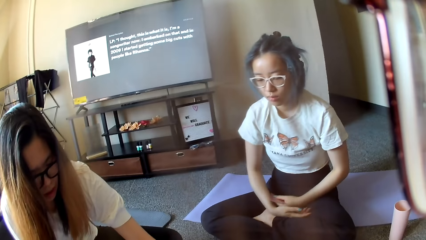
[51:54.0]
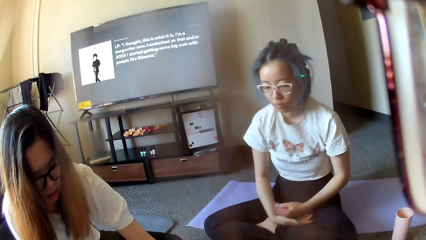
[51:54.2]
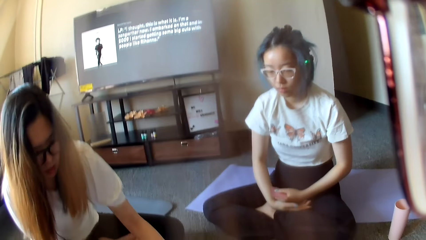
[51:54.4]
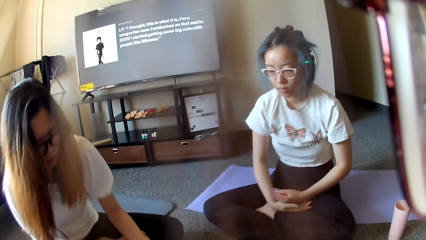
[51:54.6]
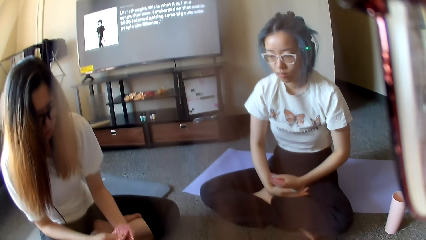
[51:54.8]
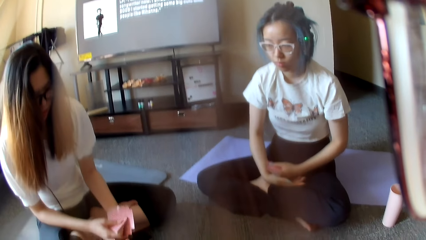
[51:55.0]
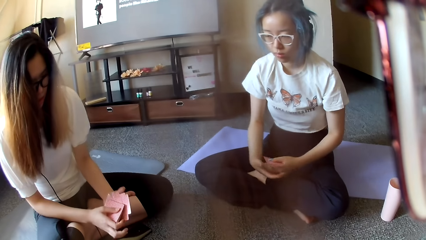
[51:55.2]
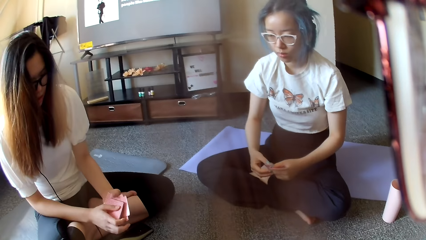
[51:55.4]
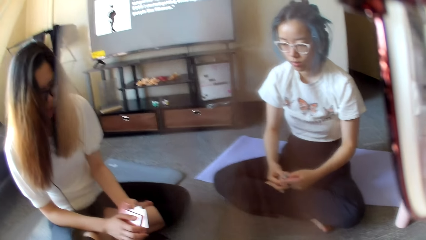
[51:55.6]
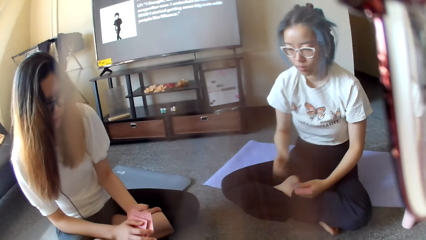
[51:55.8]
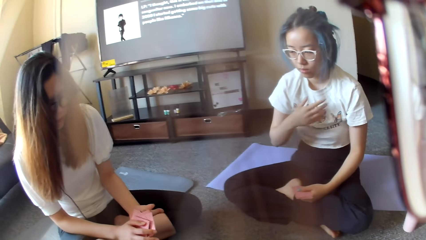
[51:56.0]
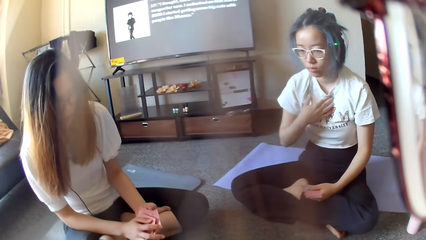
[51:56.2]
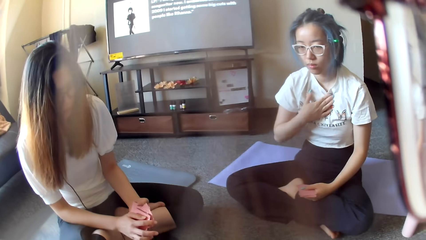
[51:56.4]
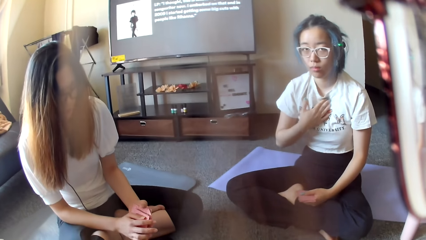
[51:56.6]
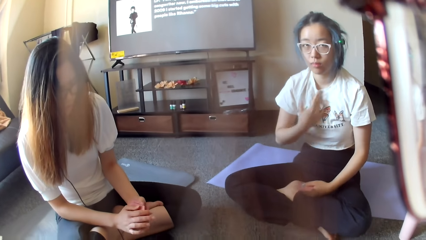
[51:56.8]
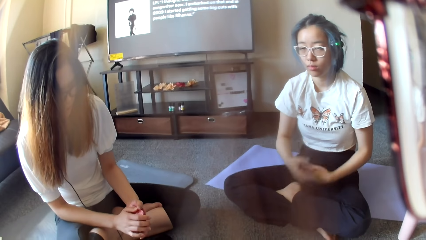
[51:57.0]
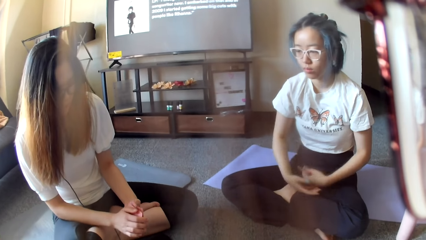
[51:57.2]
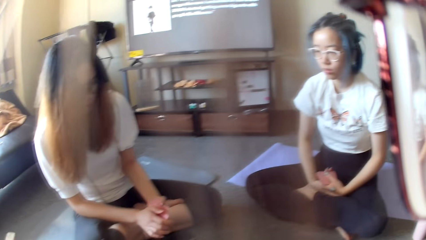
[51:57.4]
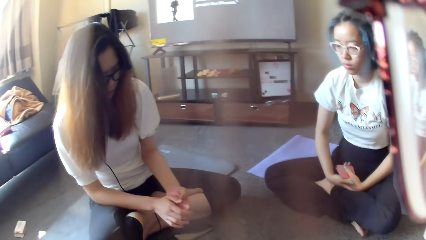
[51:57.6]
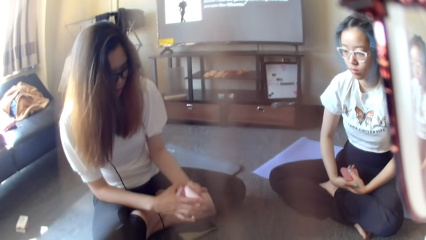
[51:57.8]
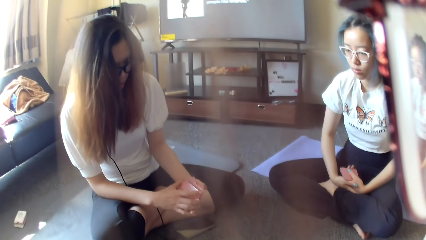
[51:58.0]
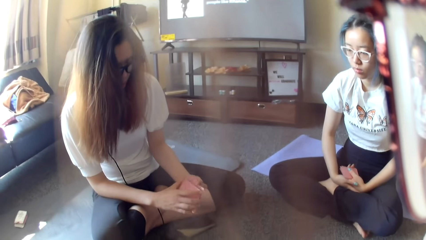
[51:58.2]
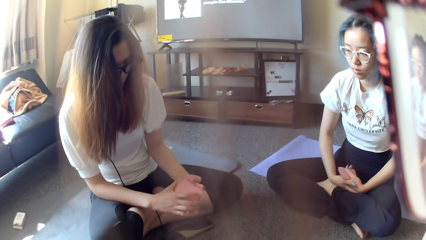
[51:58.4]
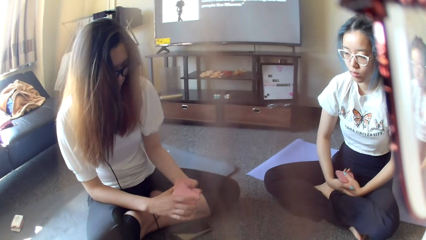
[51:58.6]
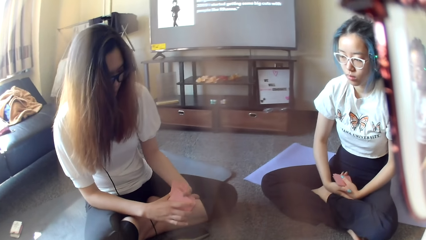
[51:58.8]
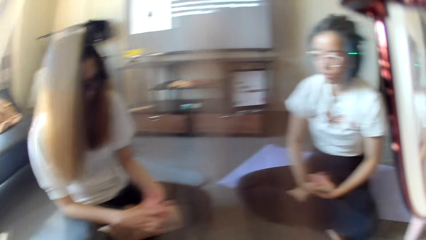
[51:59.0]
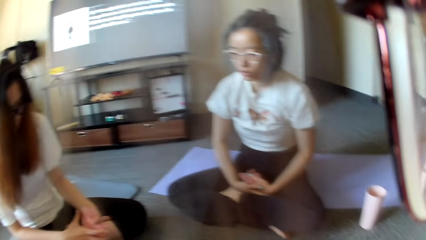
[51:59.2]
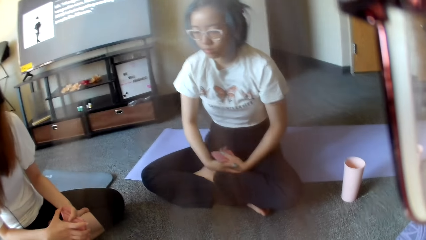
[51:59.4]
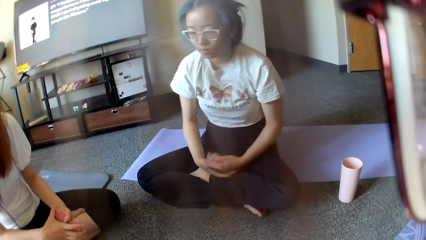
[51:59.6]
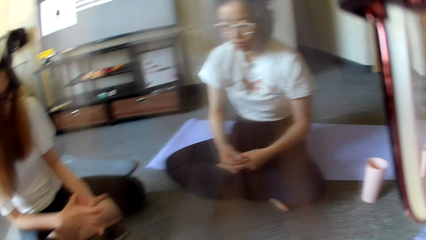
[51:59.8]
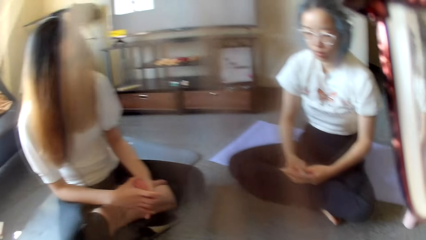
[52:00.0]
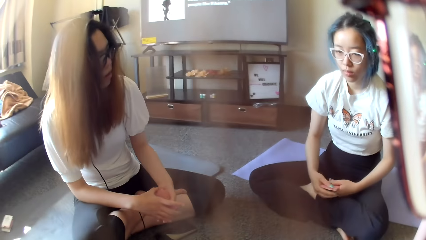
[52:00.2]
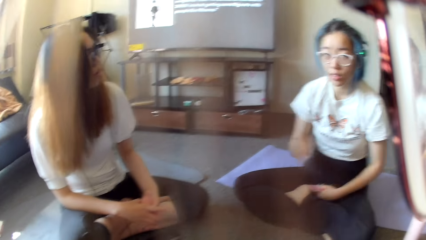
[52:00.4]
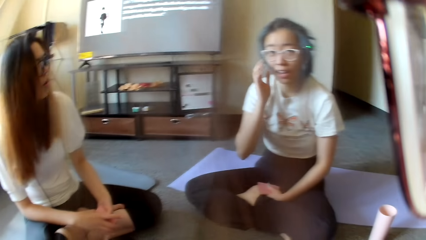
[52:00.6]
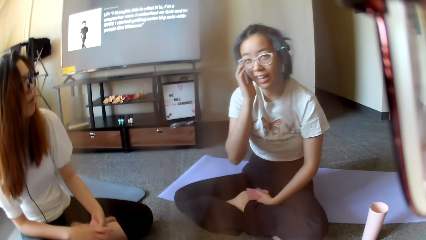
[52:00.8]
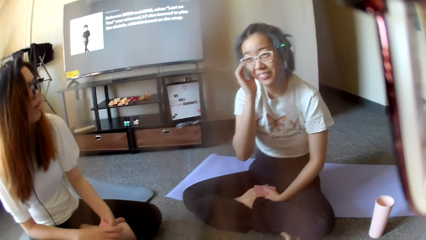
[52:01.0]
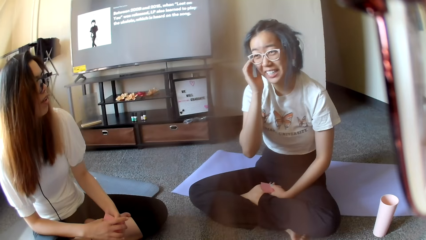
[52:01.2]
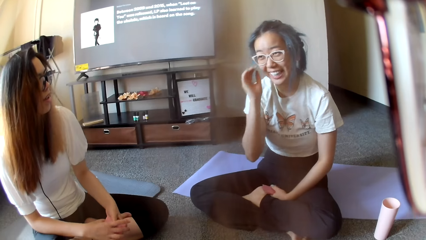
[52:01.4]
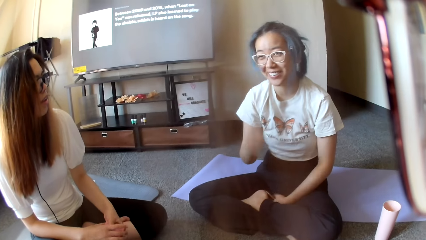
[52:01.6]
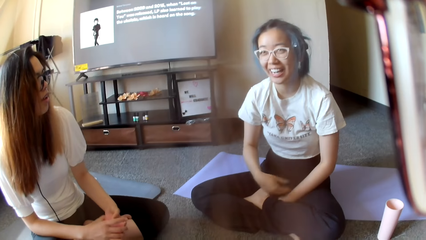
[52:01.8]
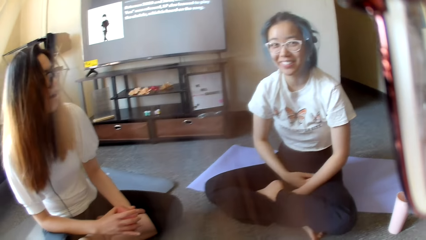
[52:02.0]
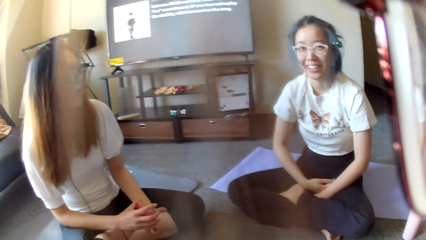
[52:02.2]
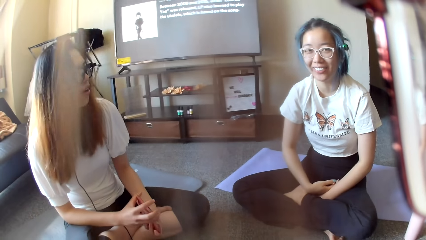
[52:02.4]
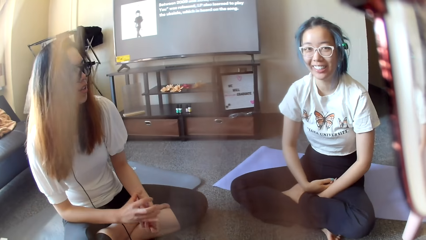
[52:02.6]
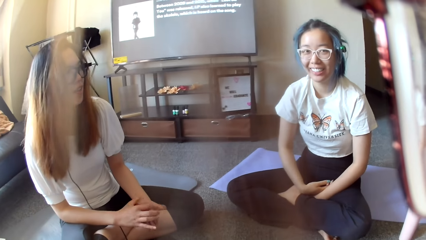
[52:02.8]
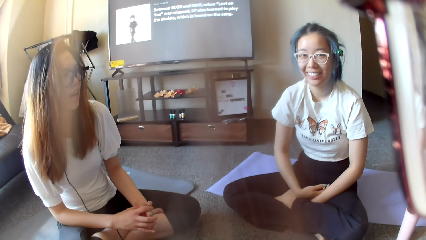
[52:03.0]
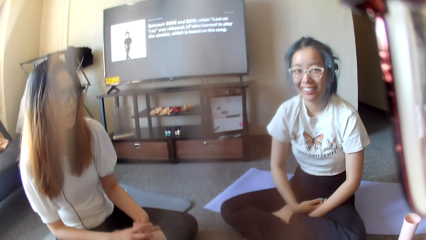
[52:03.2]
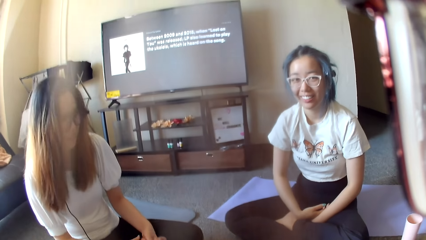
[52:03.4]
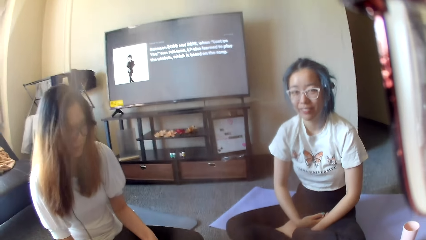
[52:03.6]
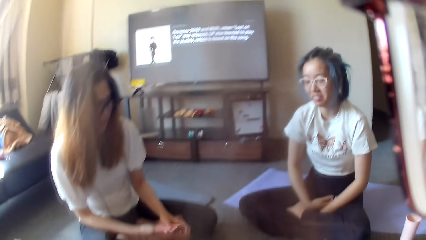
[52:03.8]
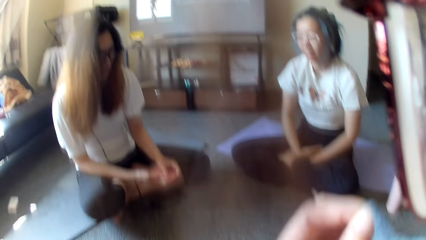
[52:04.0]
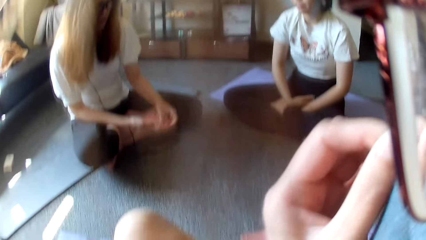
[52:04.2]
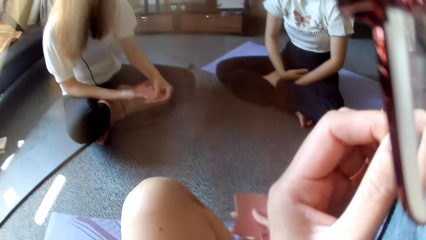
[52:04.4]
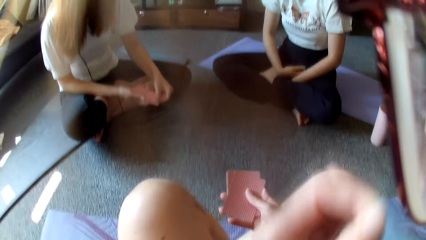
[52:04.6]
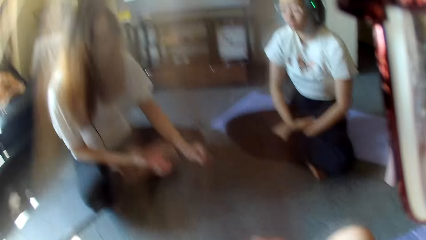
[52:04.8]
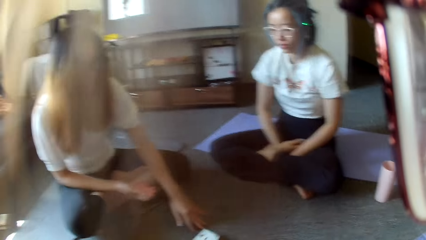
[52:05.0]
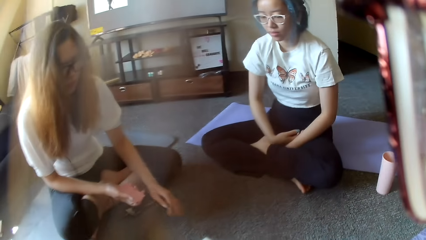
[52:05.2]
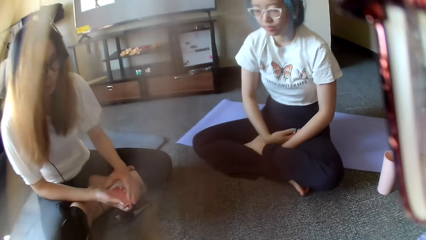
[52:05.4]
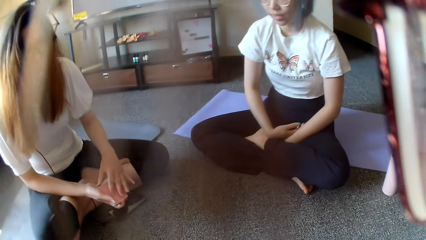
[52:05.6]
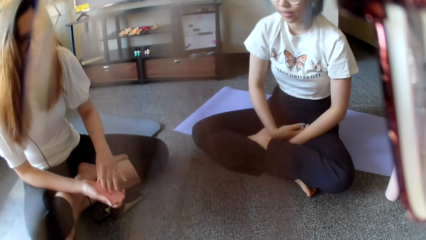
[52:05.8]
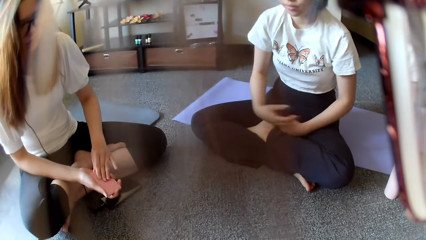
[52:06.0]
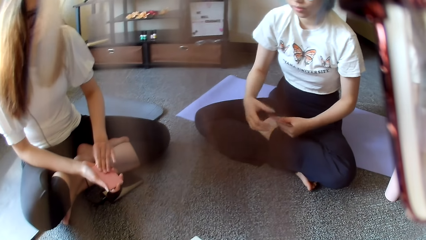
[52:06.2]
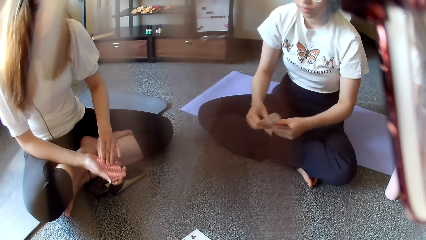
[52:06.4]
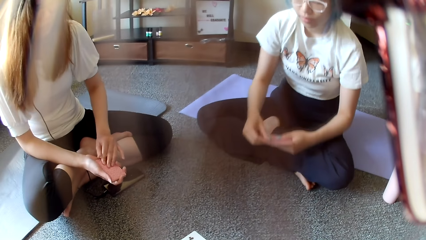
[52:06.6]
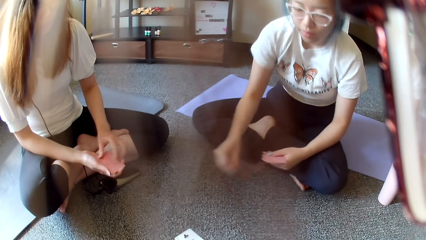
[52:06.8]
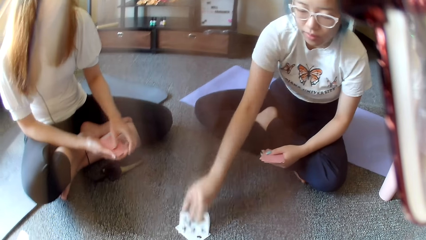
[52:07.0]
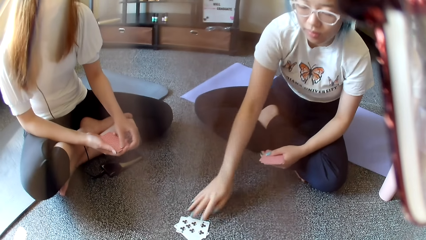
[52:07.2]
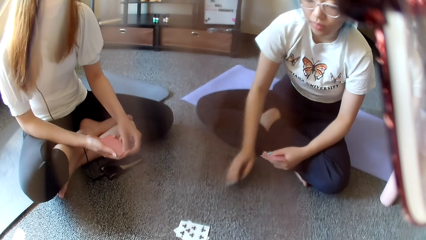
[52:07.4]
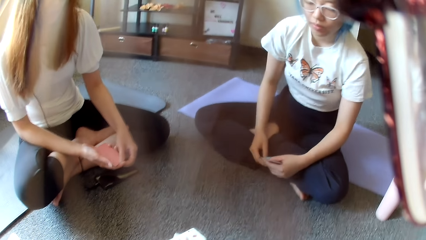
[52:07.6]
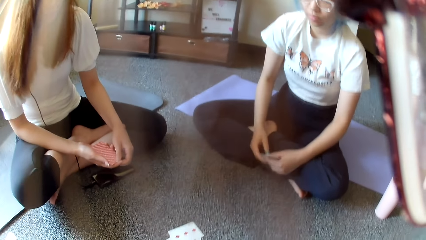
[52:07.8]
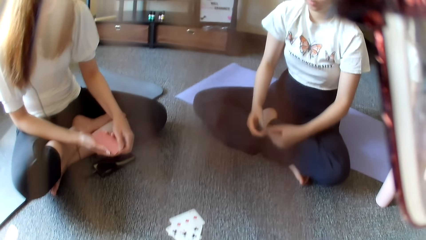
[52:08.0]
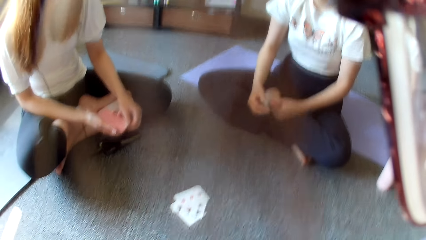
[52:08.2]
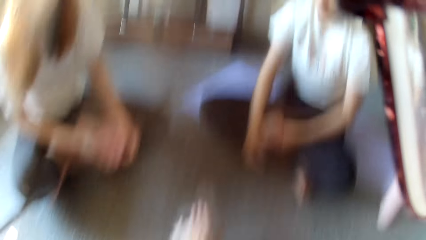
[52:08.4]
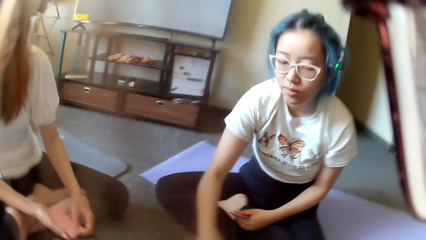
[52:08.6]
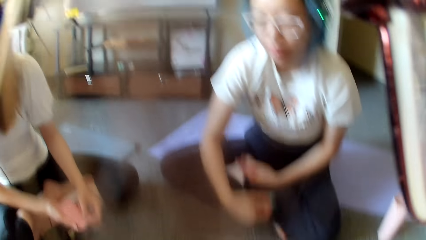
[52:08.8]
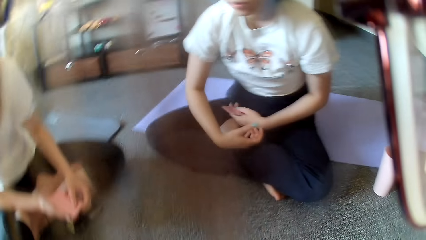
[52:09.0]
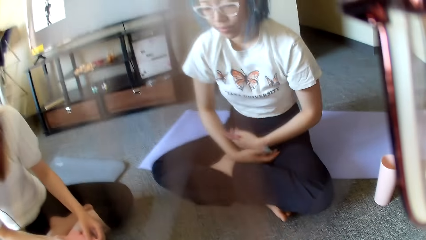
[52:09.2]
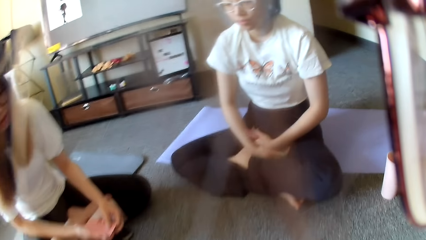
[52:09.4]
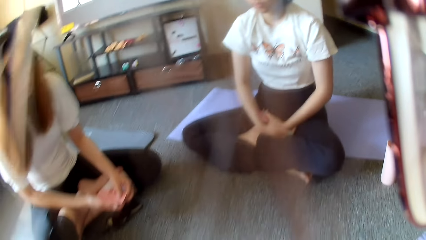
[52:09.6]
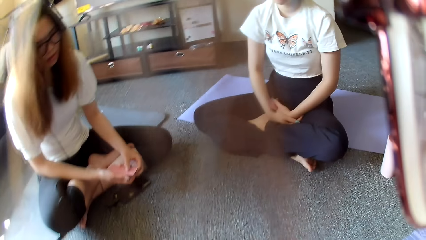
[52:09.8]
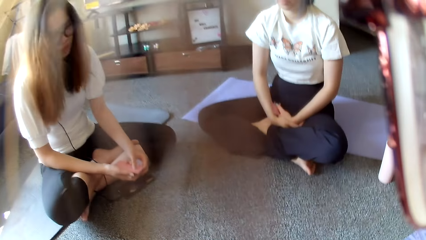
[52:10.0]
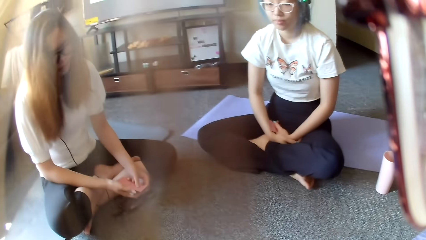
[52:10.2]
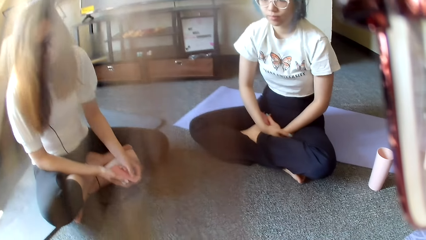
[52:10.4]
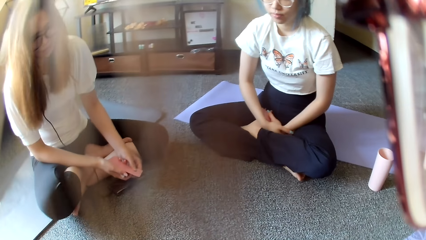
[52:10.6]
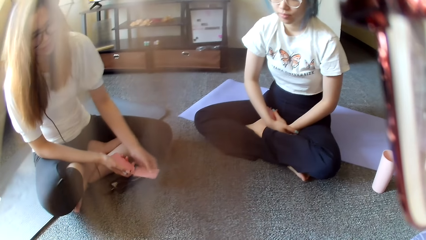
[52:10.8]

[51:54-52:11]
A woman plays poker and picks the cards on the floor. She shuffles the cards. Another woman touches the chest. The first woman selects the poker cards. The camera wearer looks around. The second woman scratches herself. The first woman shakes the hand and shuffles the cards. The camera wearer lifts the poker card. The first woman places a card on the floor. The second woman places a card on the floor. The camera wearer places a card on the floor.
